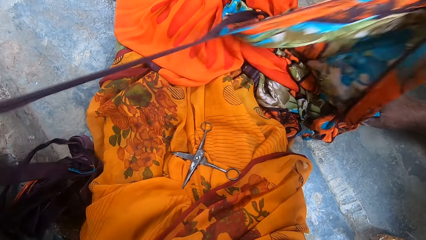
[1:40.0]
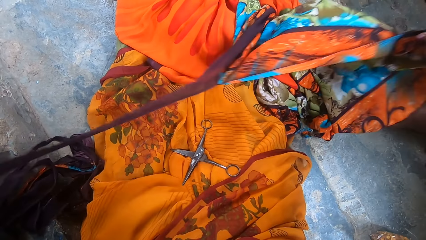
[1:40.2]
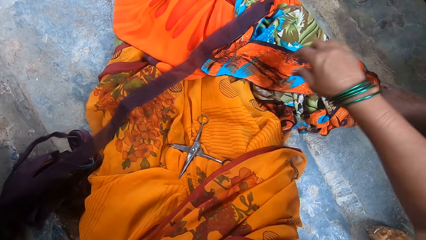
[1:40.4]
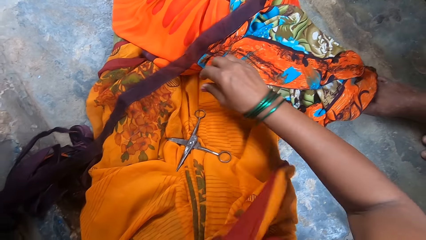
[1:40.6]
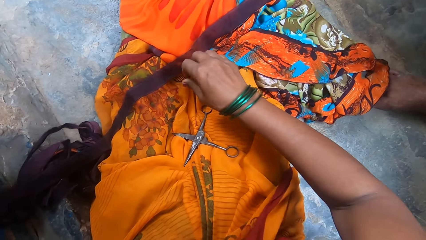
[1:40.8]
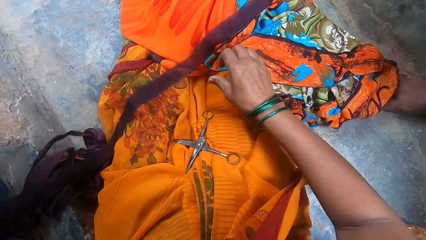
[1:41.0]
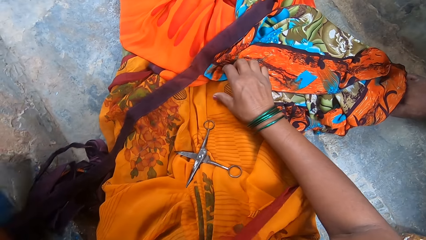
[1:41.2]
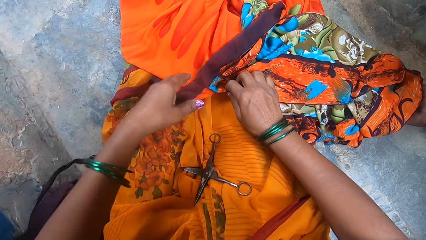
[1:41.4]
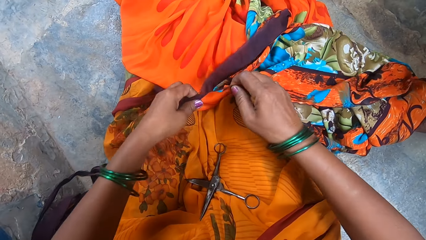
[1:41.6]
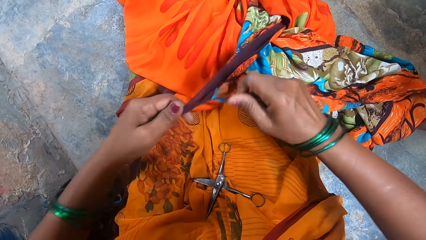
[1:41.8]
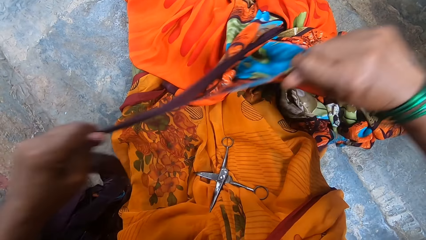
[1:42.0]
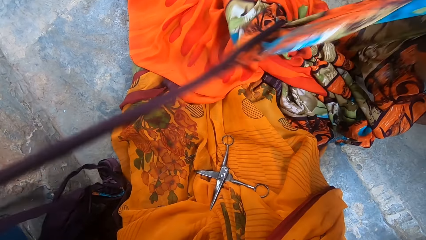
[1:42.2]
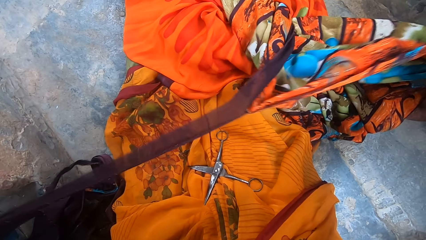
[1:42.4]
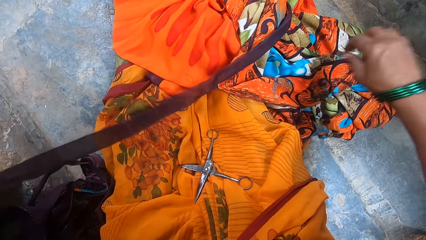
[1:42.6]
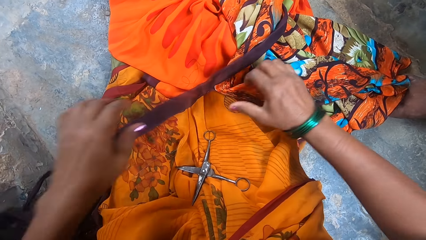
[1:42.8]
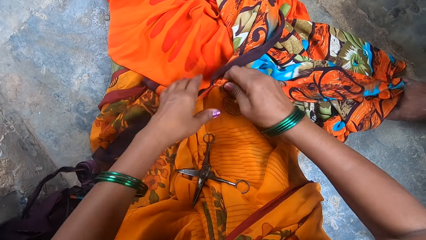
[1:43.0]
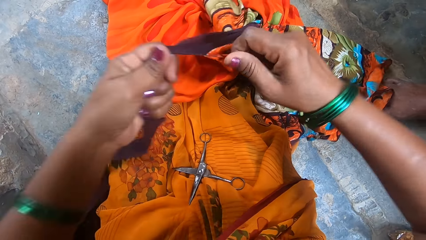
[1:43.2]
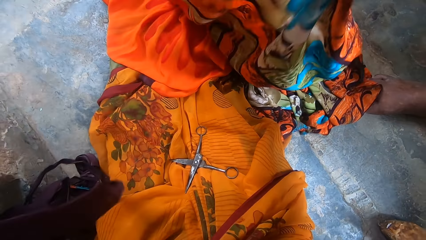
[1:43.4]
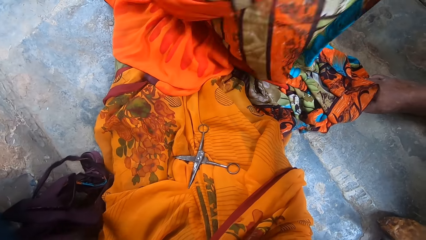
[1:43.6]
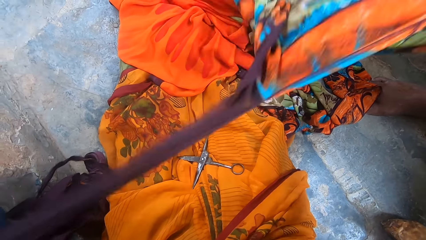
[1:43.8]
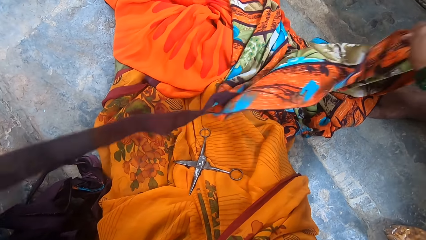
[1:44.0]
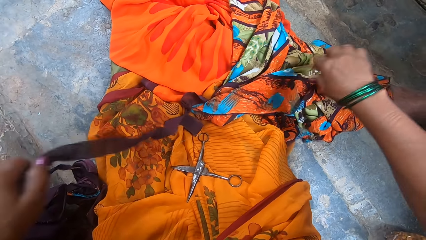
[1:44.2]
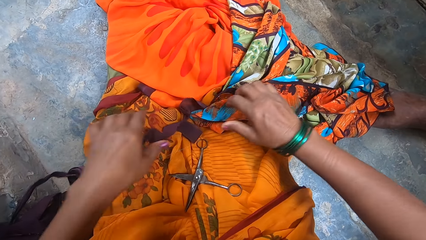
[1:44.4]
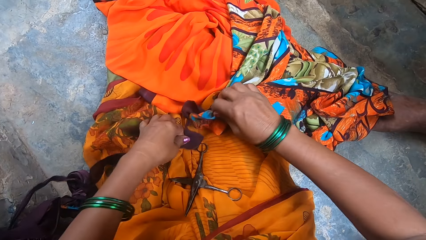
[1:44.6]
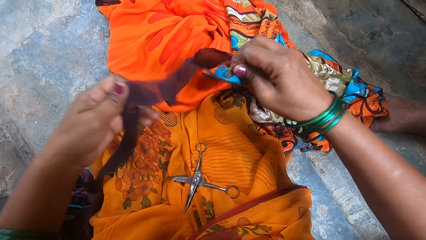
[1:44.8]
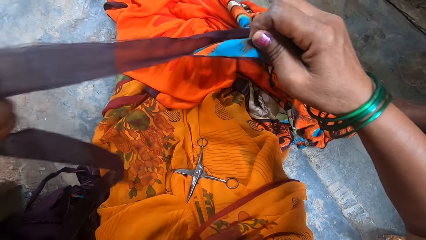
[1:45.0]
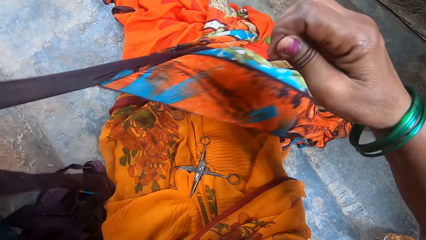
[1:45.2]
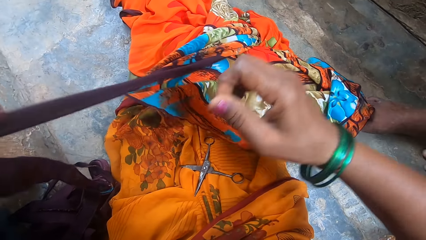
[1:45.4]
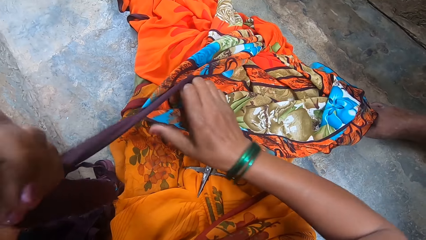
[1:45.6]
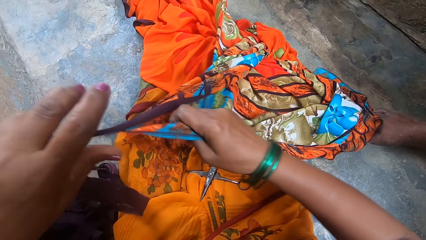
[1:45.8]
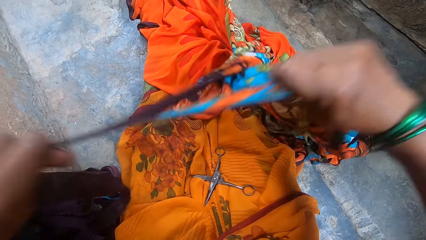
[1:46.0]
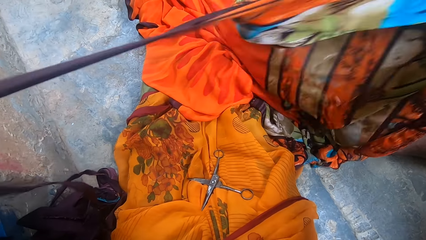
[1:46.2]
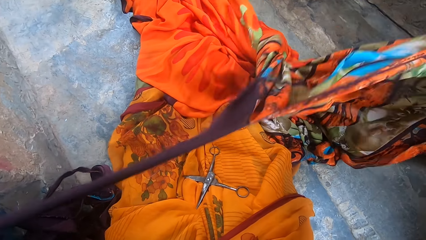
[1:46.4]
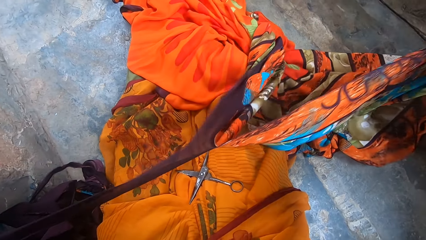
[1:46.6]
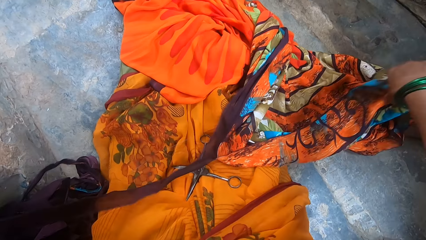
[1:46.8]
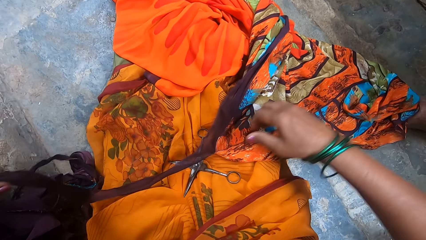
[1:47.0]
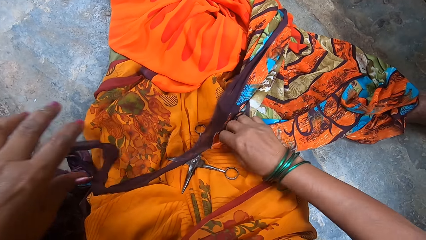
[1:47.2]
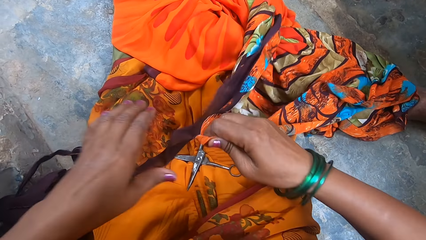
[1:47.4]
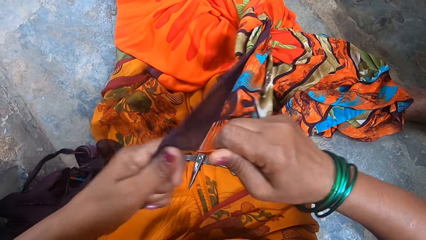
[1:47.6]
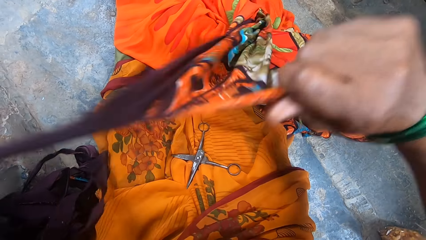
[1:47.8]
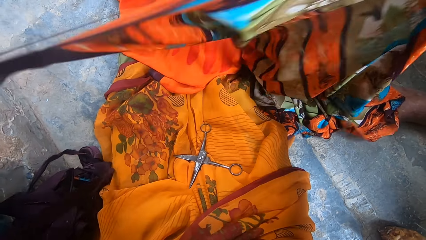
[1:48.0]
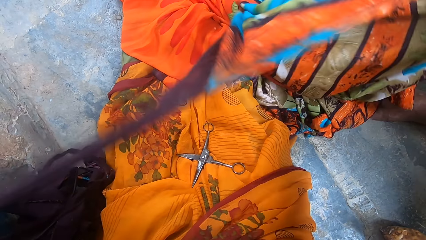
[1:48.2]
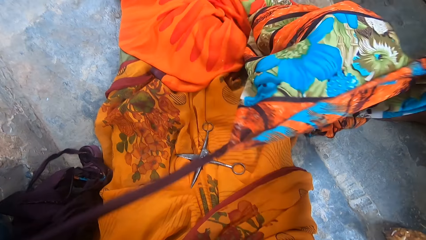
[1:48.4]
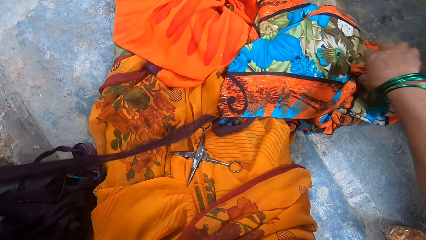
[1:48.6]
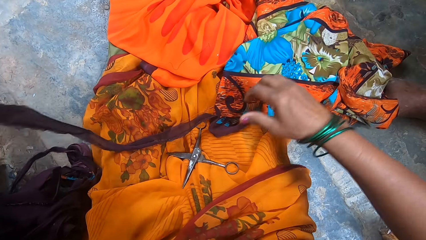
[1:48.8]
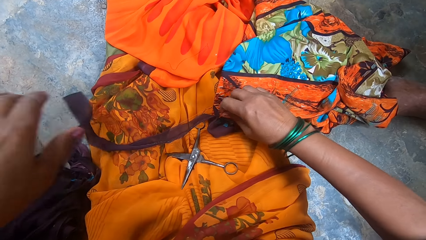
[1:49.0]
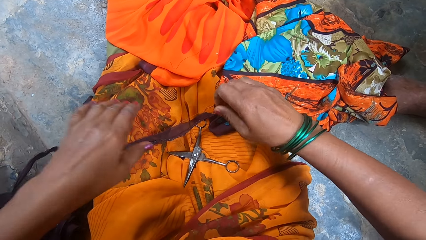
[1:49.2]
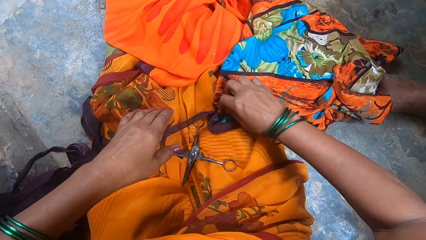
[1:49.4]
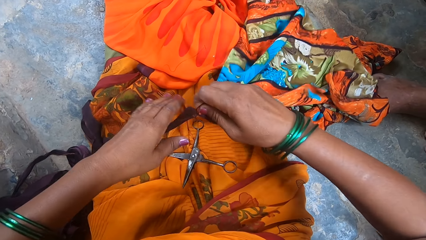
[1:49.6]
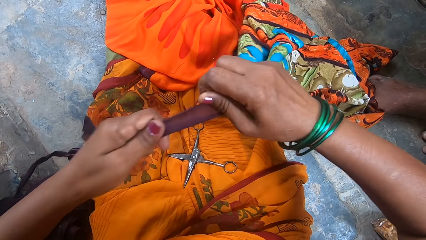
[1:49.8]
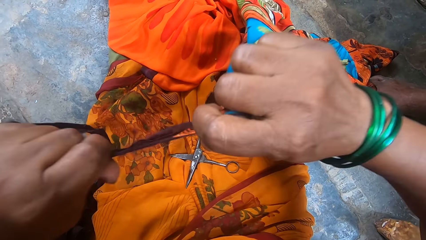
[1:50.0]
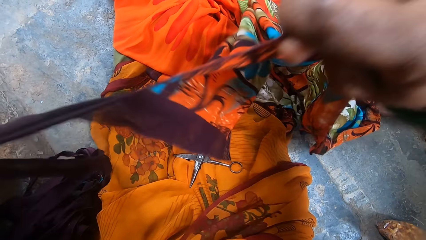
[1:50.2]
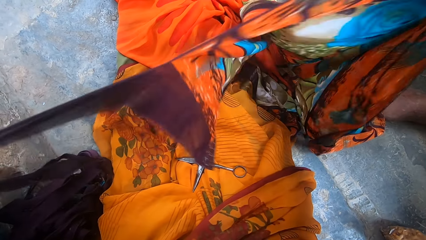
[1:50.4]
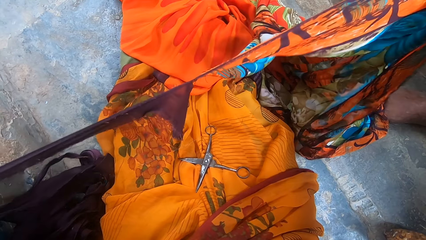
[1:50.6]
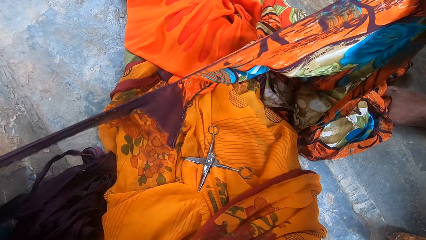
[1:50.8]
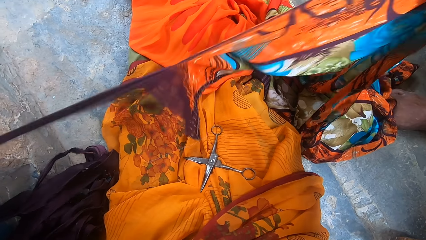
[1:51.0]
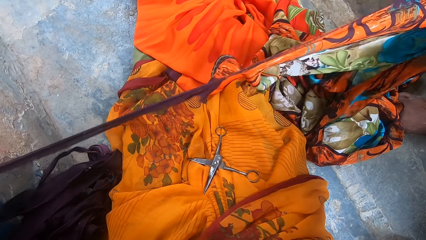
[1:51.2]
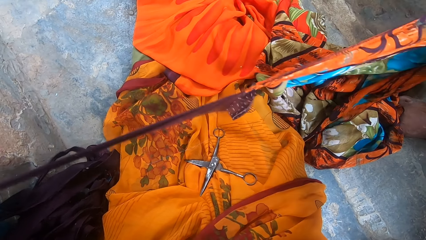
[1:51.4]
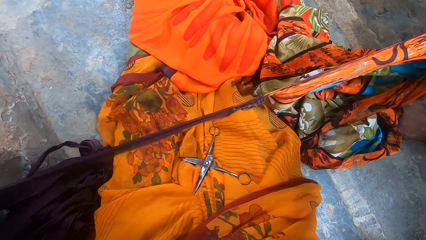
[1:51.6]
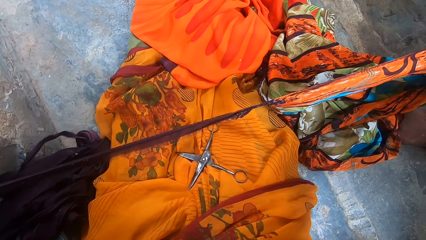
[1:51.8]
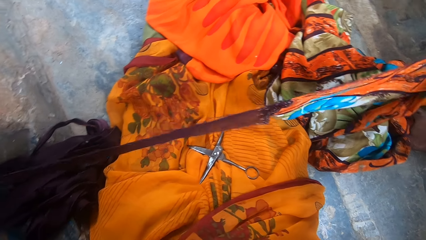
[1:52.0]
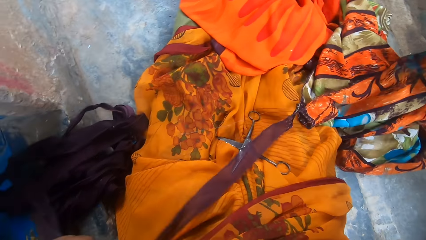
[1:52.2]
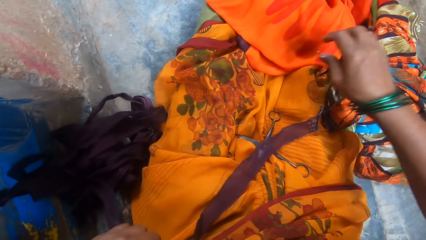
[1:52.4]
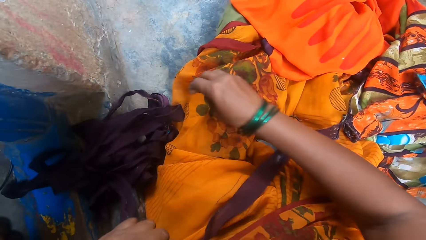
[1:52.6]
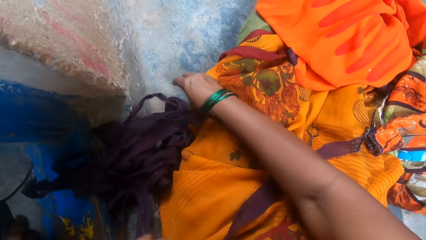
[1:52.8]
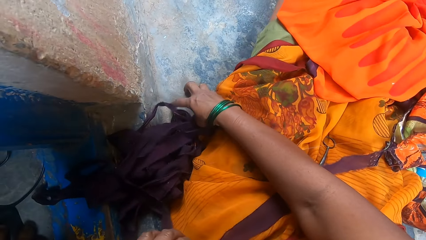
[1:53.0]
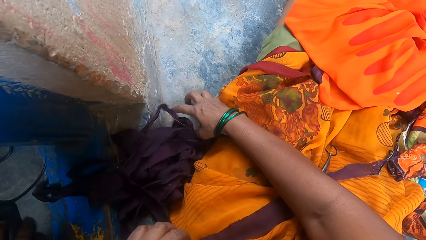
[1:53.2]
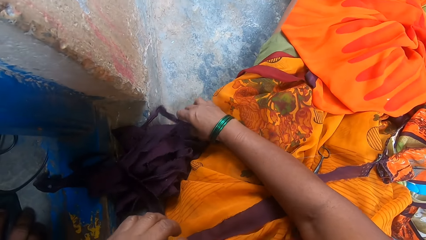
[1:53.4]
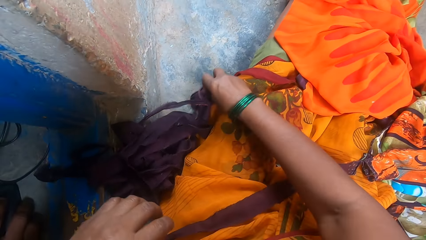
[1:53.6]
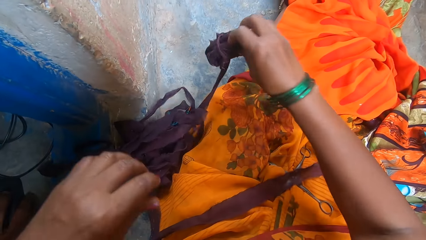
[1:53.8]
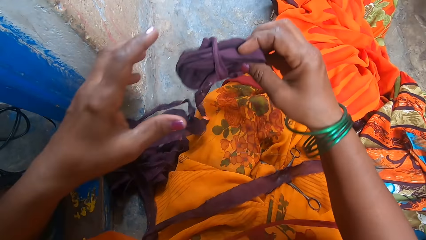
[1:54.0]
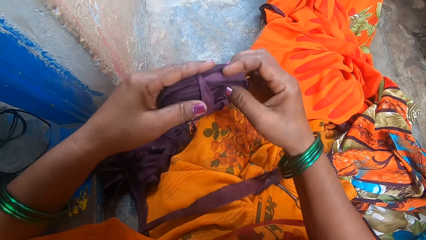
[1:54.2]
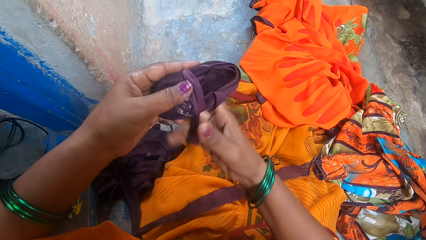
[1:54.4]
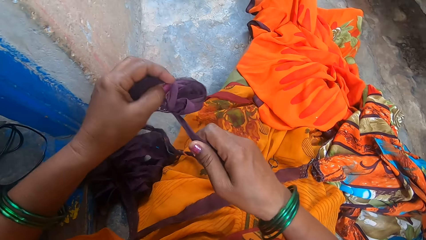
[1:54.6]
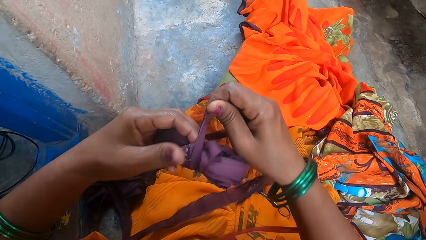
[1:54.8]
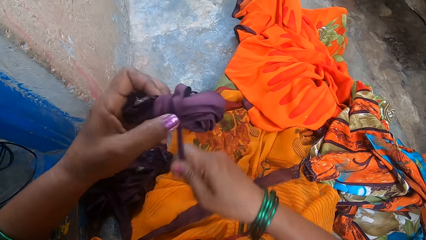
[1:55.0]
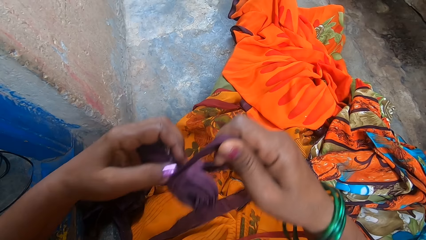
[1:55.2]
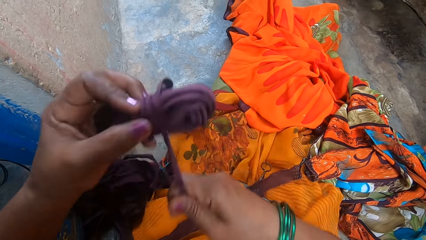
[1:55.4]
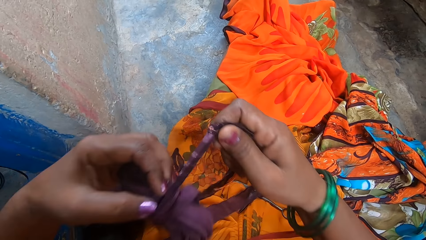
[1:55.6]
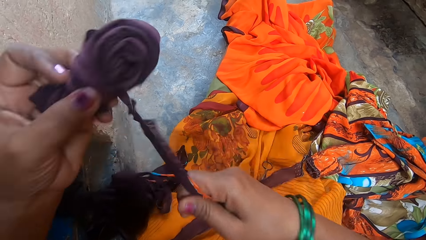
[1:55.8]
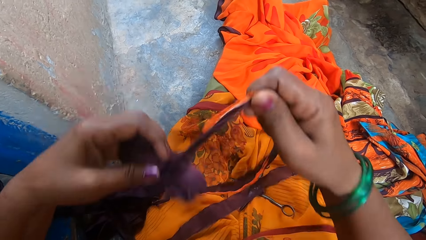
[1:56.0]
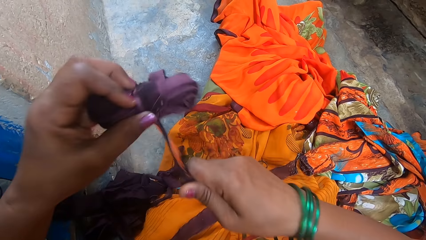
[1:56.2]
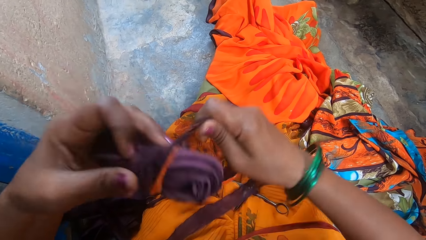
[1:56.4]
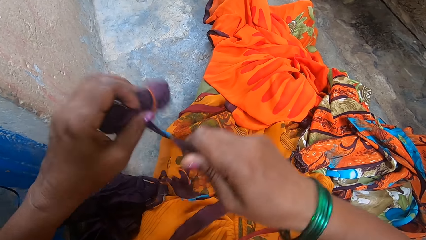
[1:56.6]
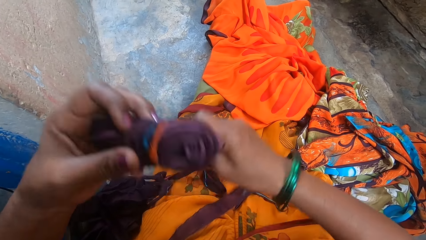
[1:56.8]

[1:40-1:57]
The camera wearer tears the cloth with the hands. They put the cloth on the lap, pick up the cloth and tear the cloth with the hands. They put the cloth on the lap, pick up the cloth and tear the cloth with the hands. They put the cloth on the lap, pick up the cloth and tear the cloth with the hands. They put the cloth down, pick up the cloth and tear the cloth with the hands. They put the cloth down, pick up the cloth and tear the cloth with the hands. They put the cloth on the lap. They pick up the piece of cloth, pass the piece of cloth to the left hand and roll the piece of cloth.
